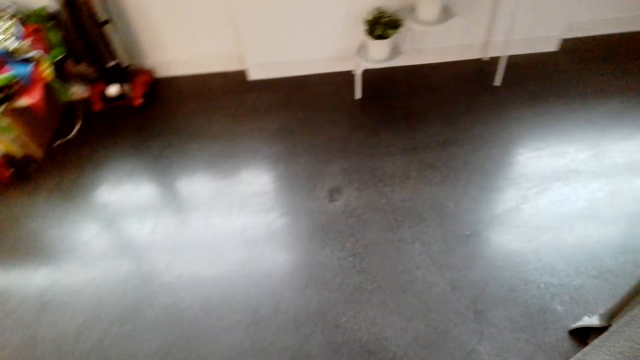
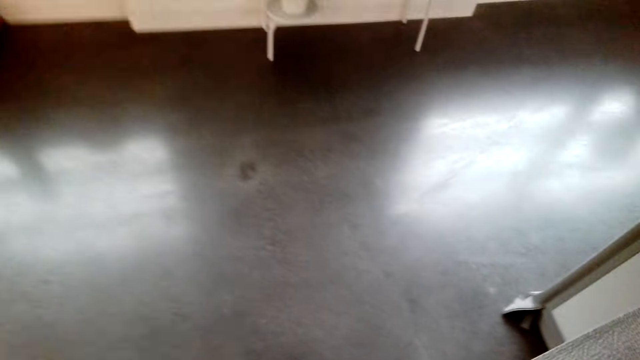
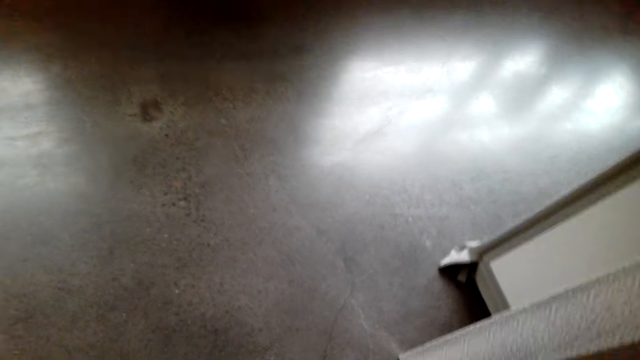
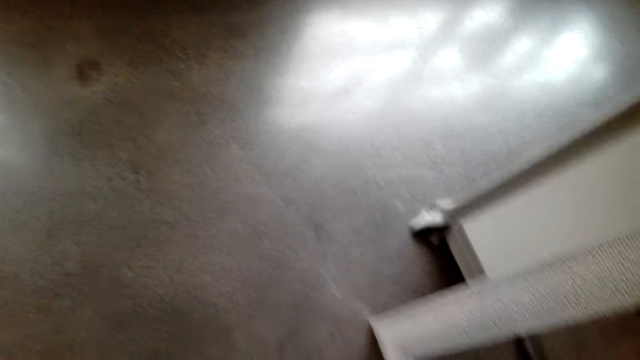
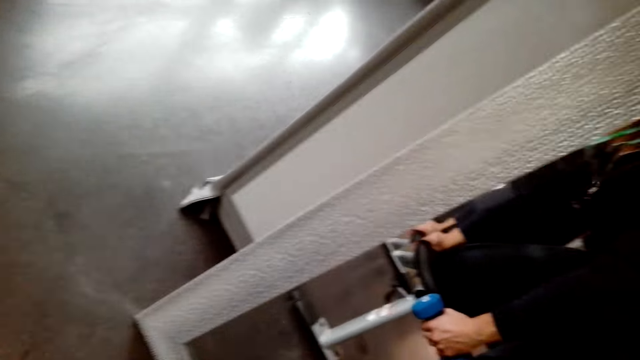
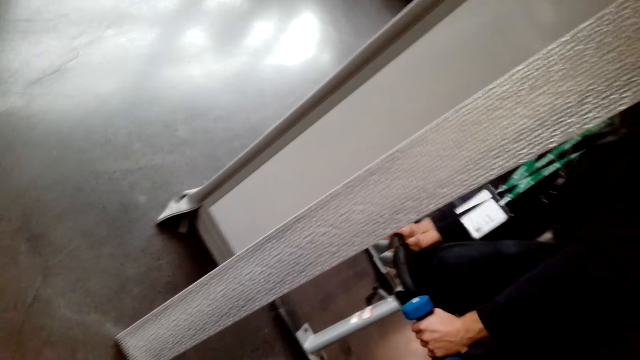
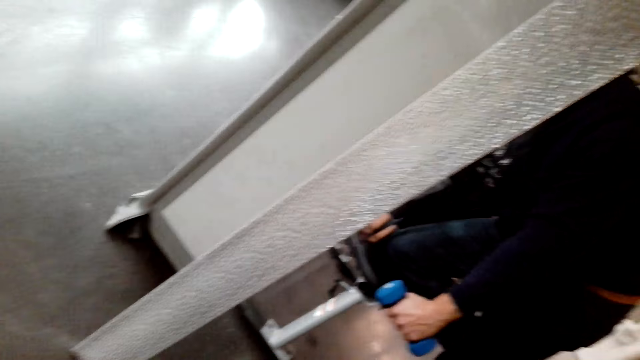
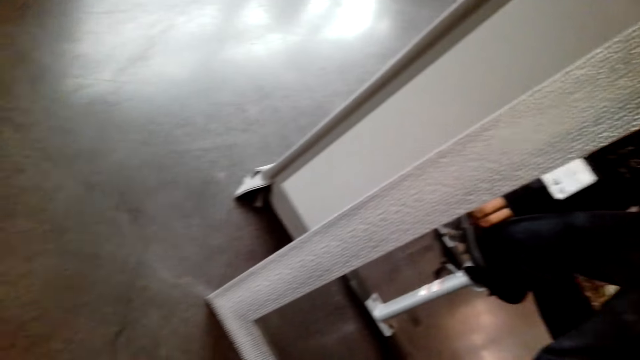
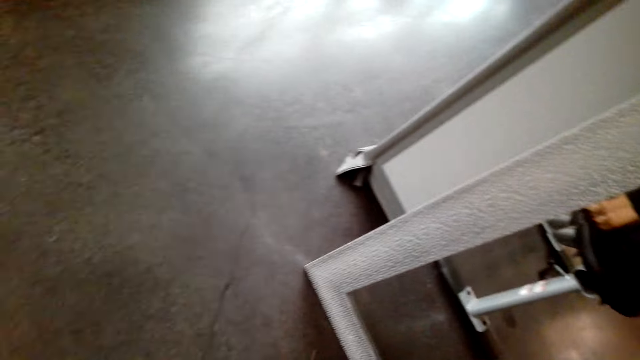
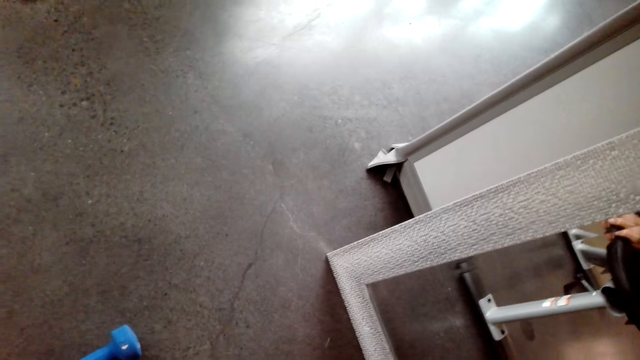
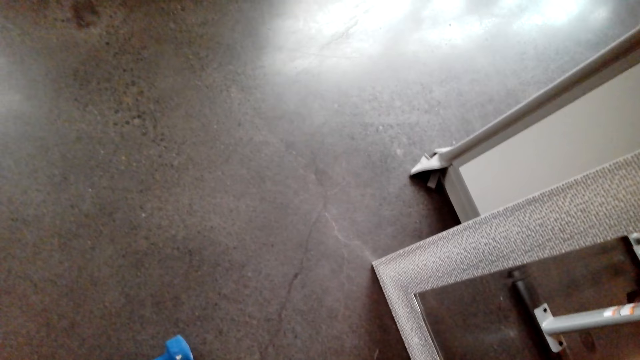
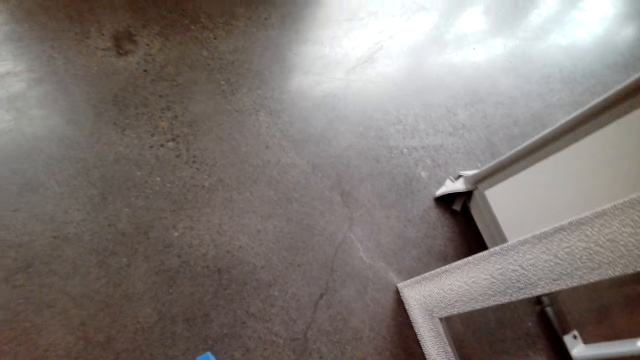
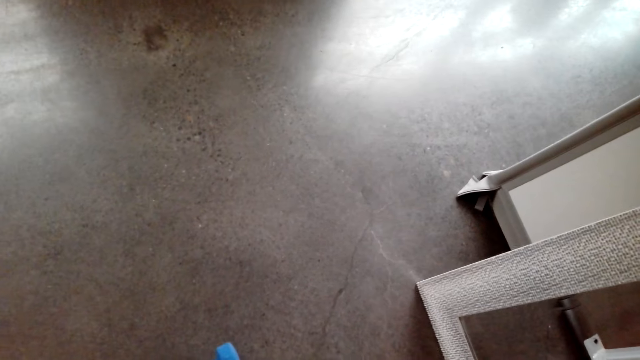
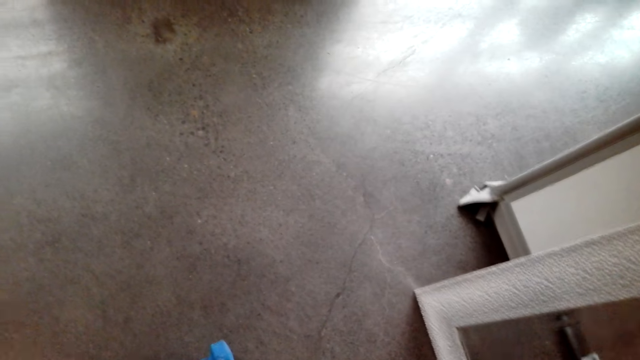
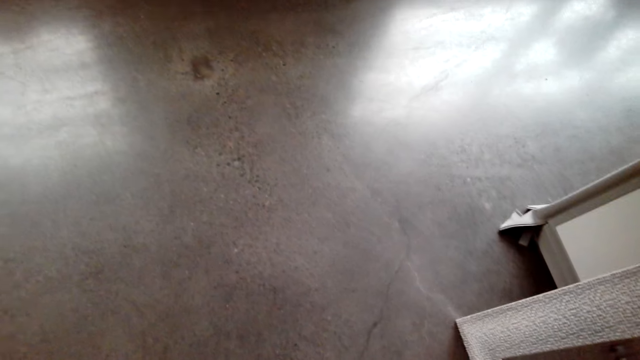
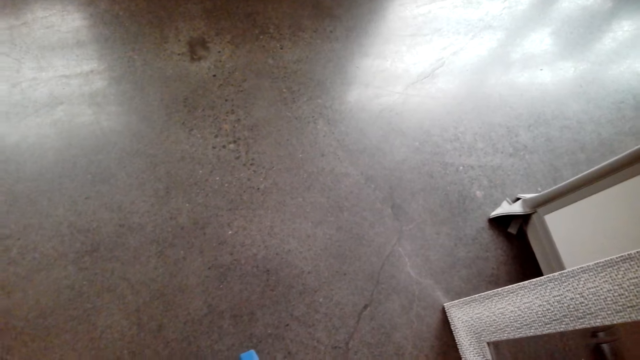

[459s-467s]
The camera wearer kneels on the chair.

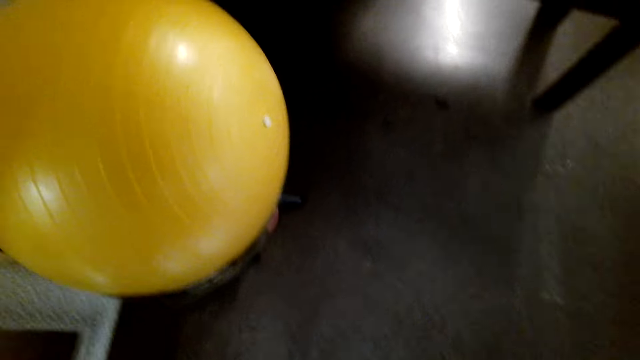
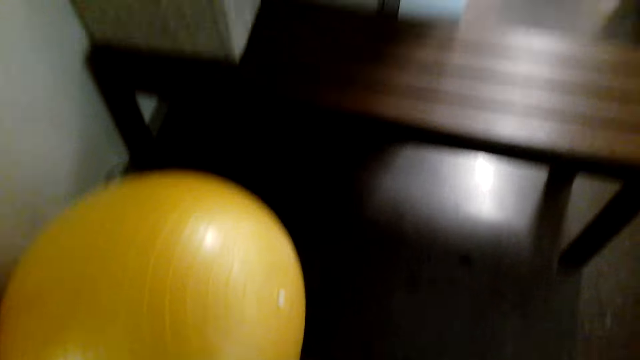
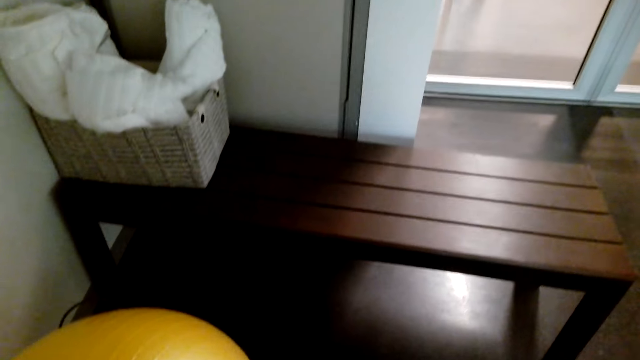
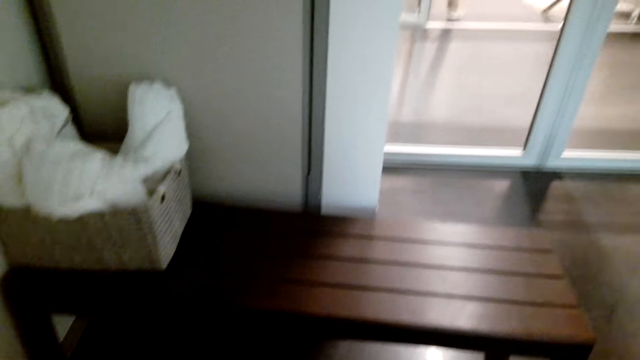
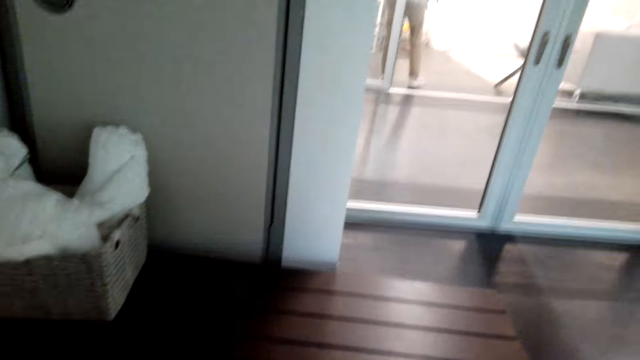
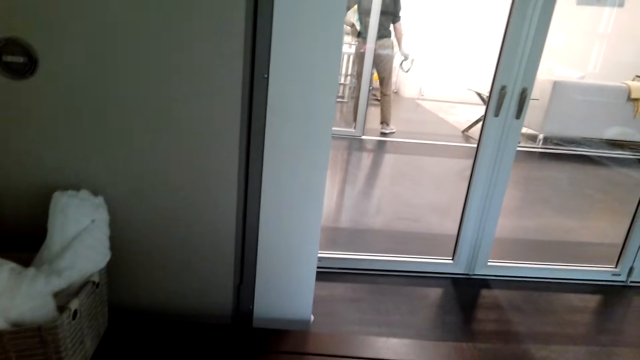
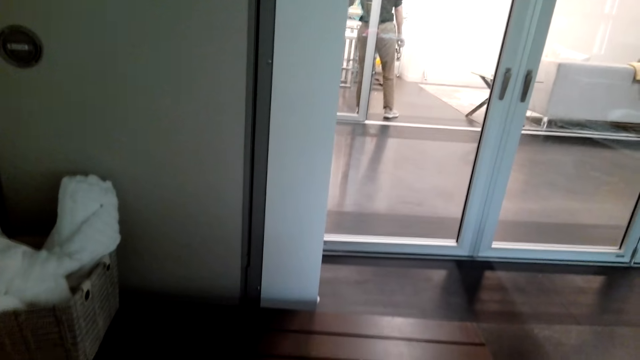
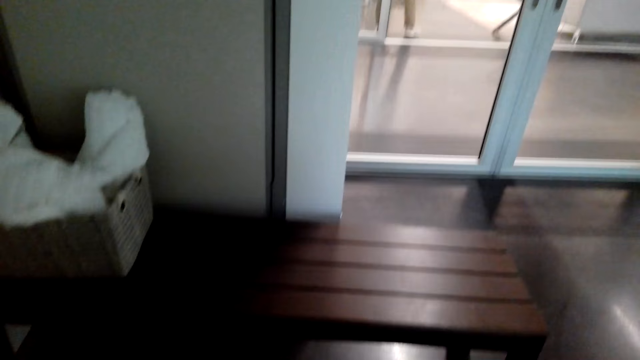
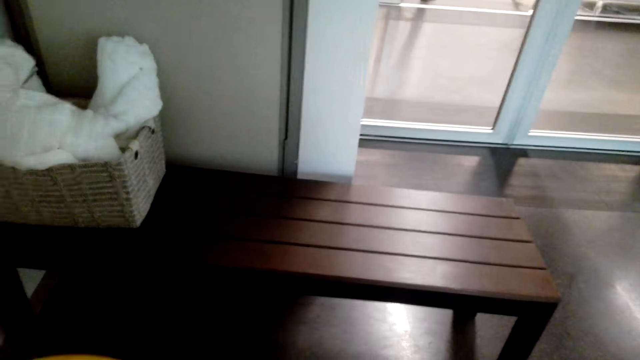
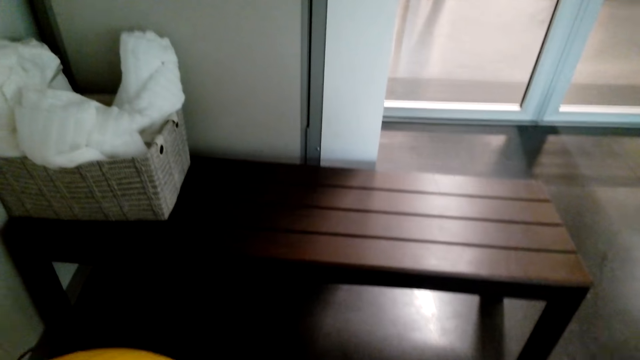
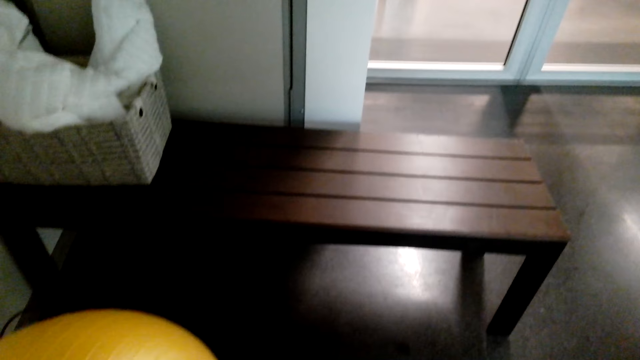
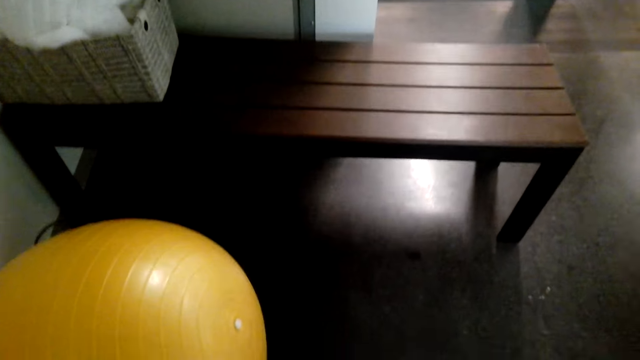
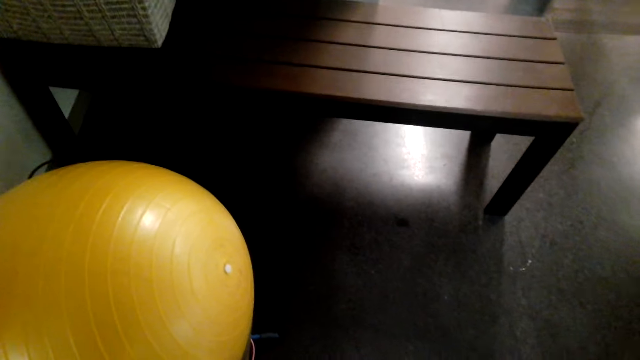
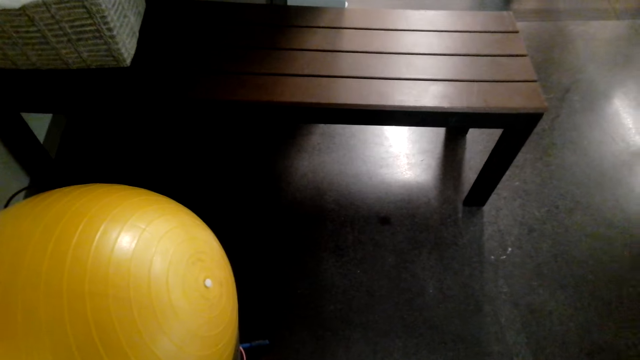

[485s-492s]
A man stands in the room.

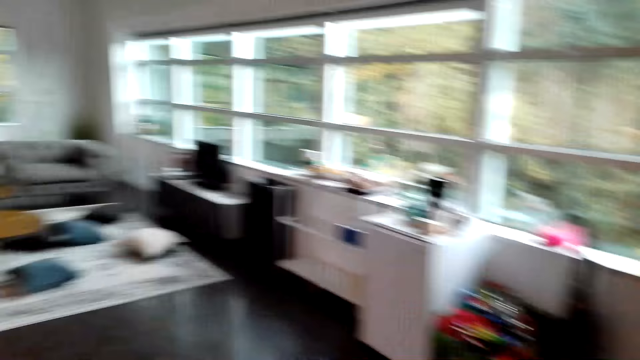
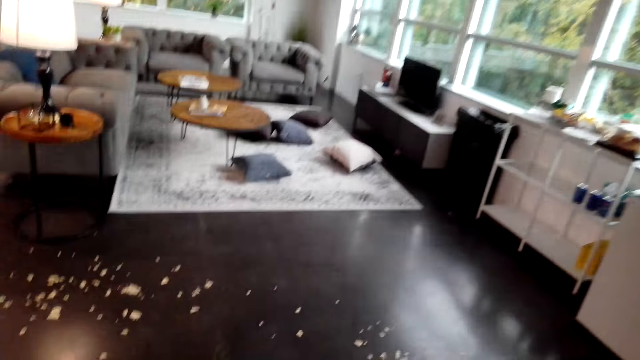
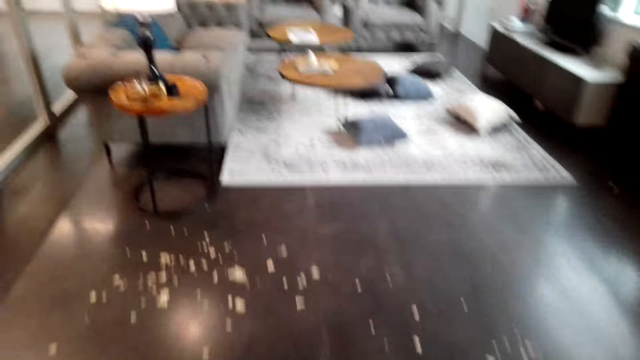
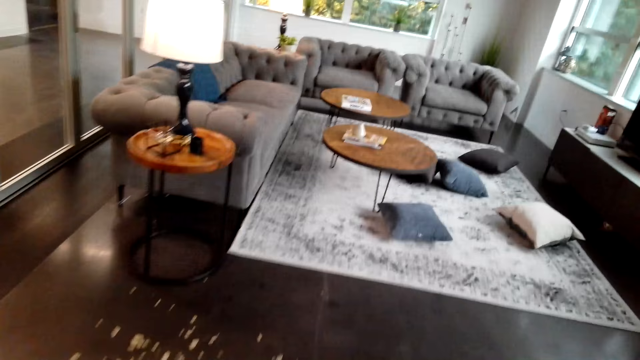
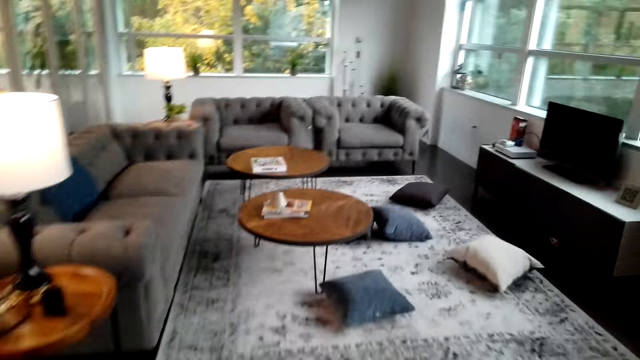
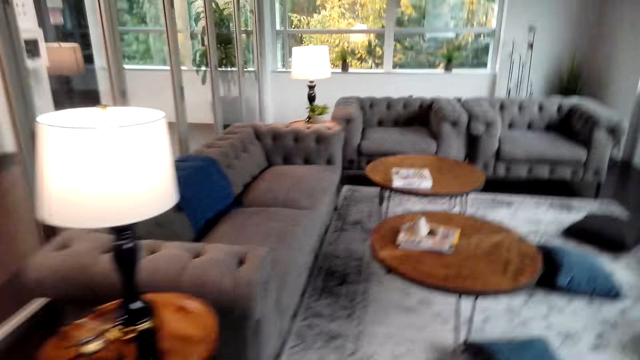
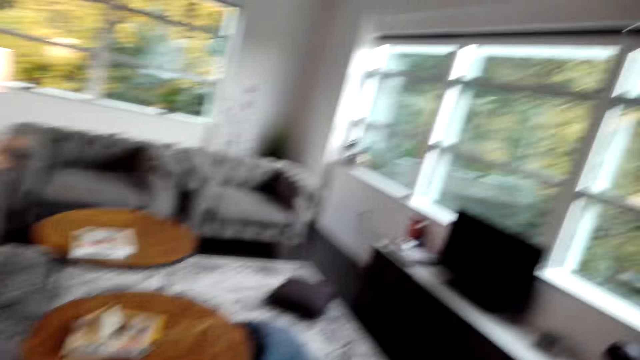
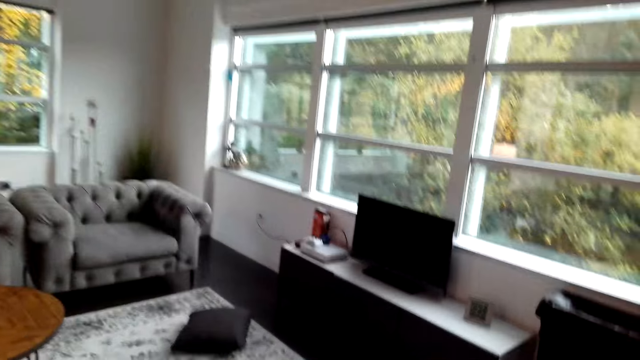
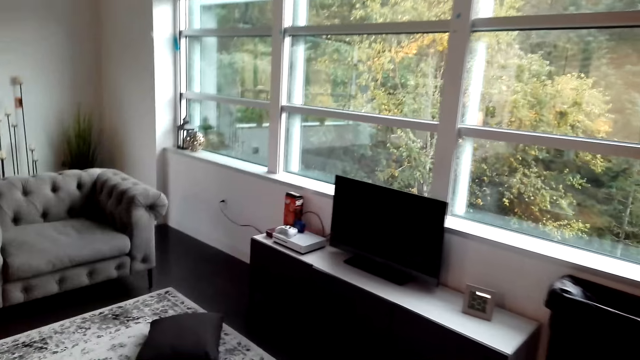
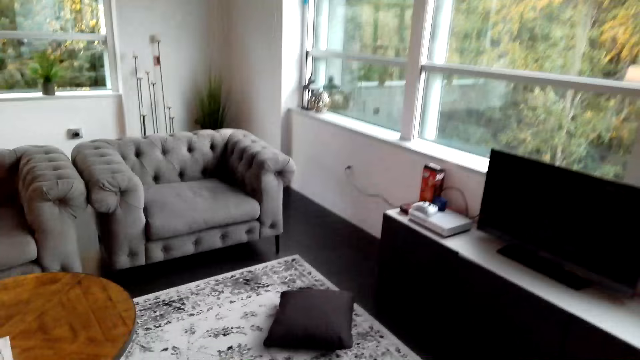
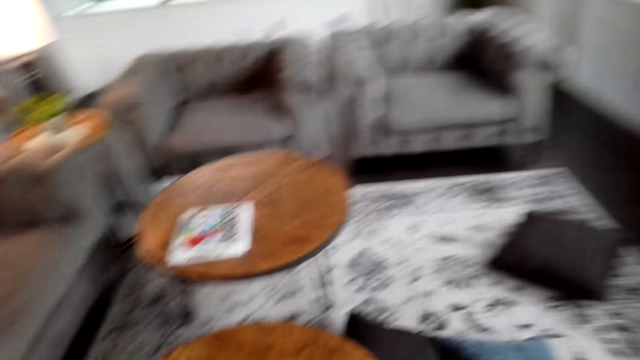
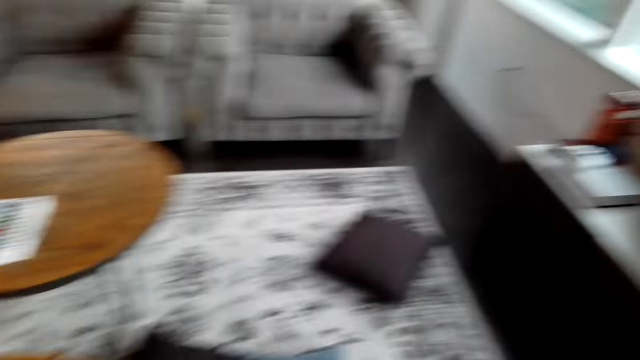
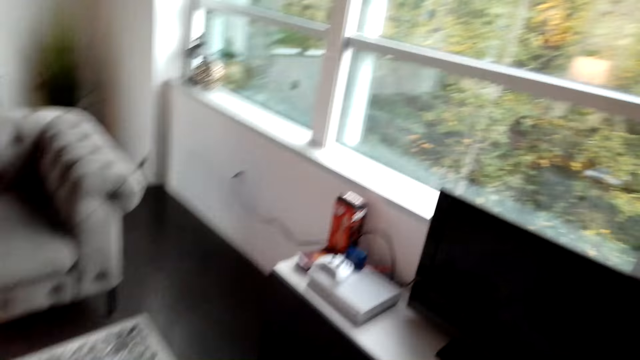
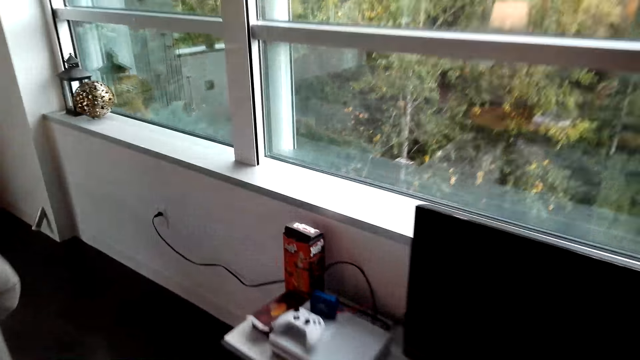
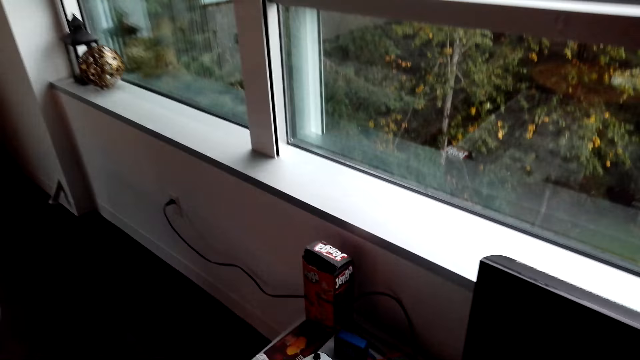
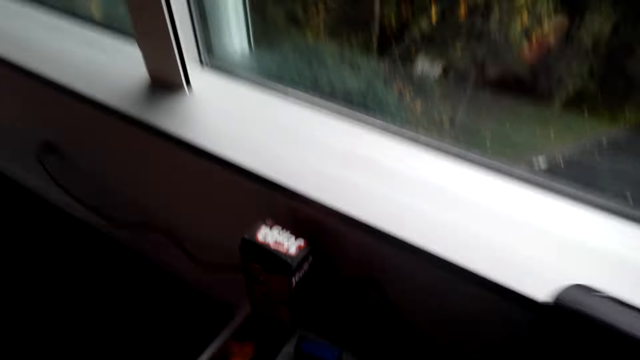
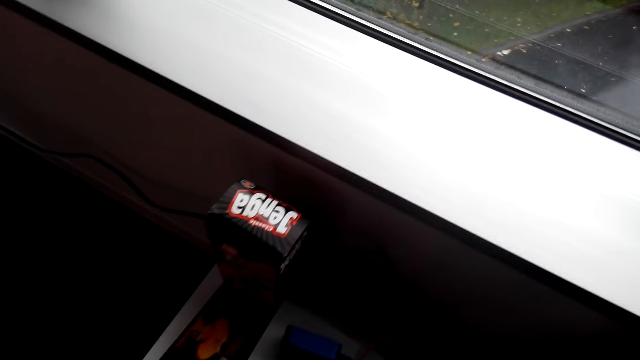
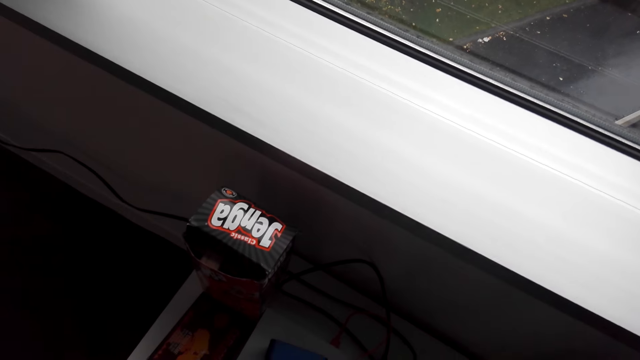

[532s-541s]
The camera wearer walks around the room to the sitting room.
